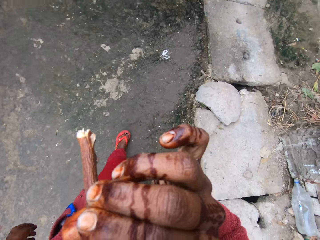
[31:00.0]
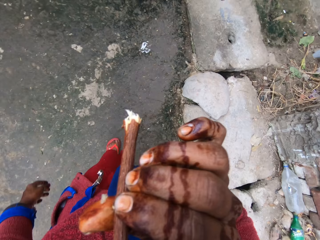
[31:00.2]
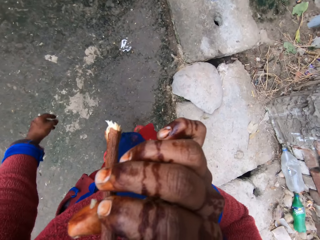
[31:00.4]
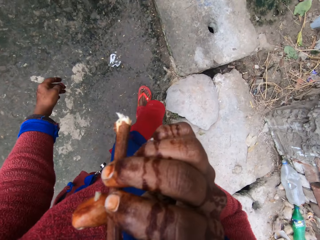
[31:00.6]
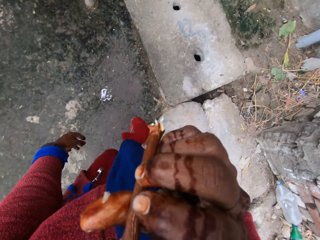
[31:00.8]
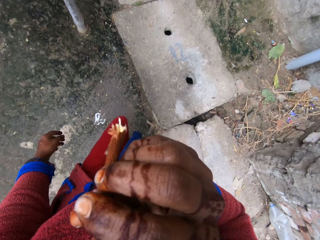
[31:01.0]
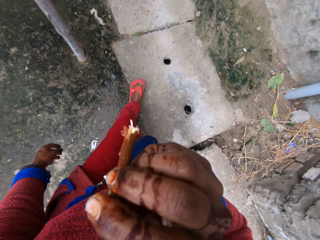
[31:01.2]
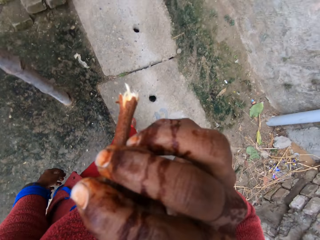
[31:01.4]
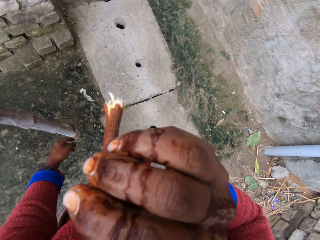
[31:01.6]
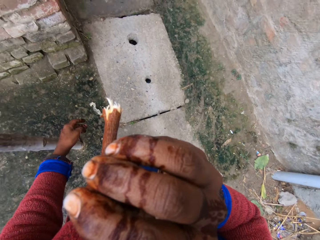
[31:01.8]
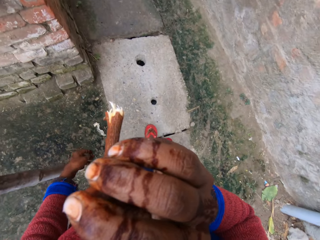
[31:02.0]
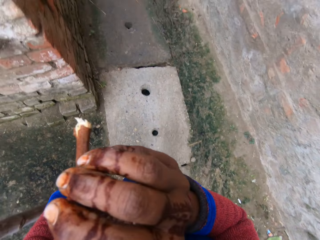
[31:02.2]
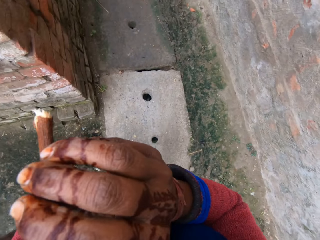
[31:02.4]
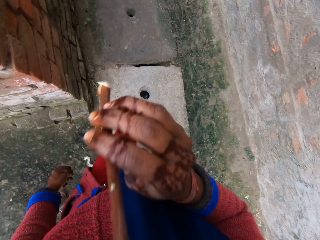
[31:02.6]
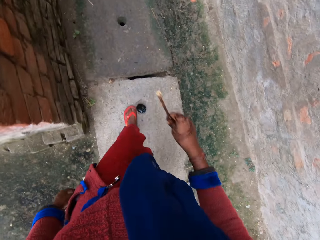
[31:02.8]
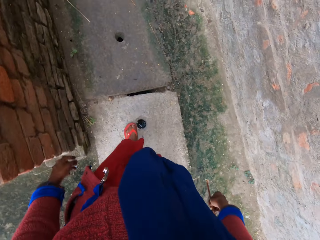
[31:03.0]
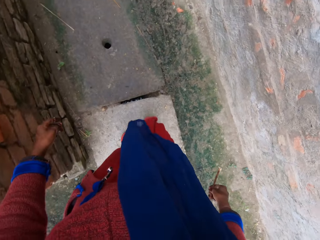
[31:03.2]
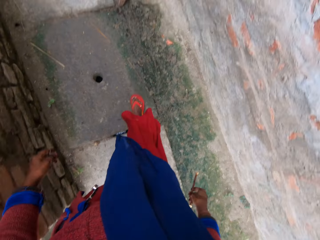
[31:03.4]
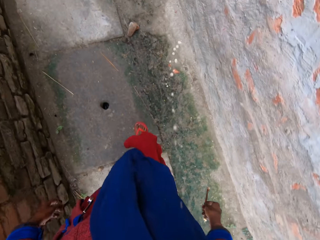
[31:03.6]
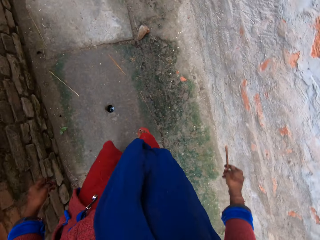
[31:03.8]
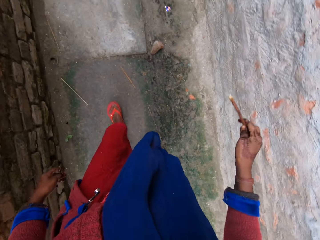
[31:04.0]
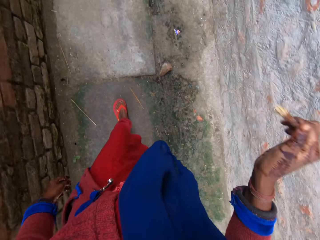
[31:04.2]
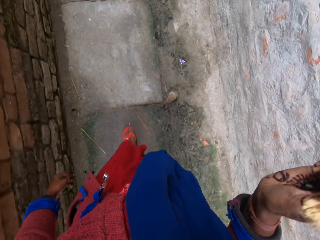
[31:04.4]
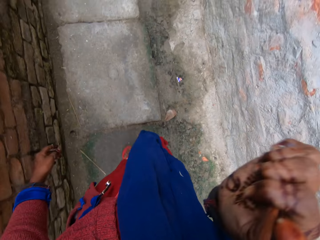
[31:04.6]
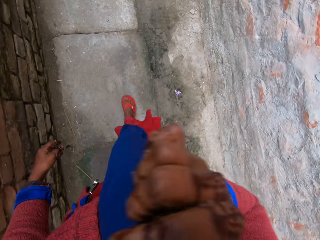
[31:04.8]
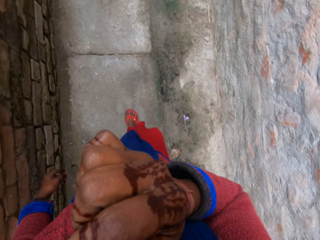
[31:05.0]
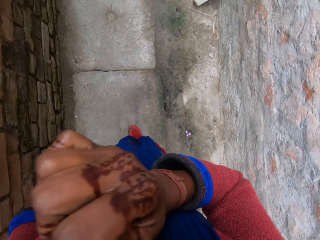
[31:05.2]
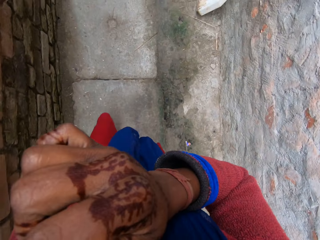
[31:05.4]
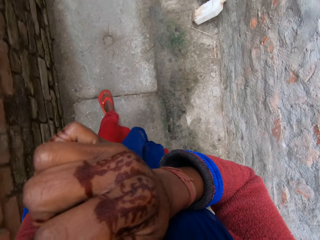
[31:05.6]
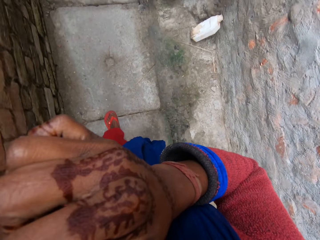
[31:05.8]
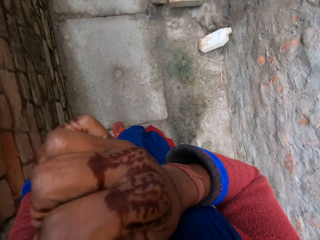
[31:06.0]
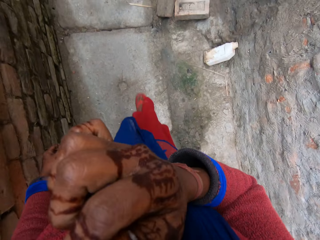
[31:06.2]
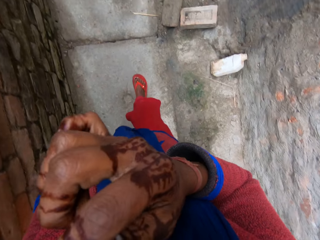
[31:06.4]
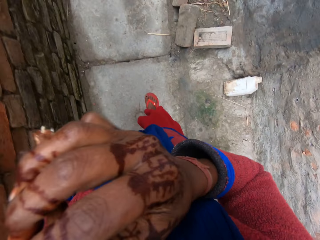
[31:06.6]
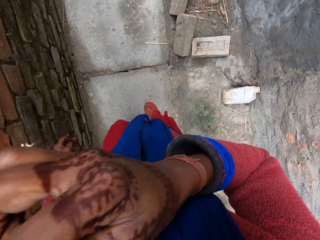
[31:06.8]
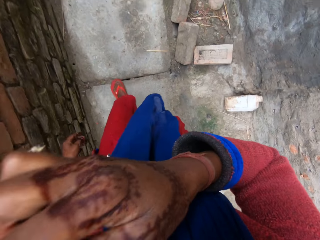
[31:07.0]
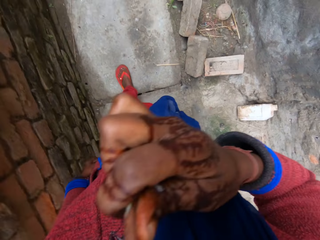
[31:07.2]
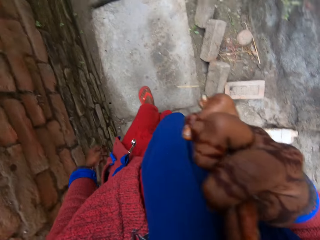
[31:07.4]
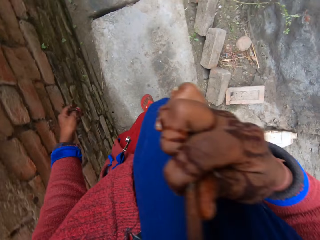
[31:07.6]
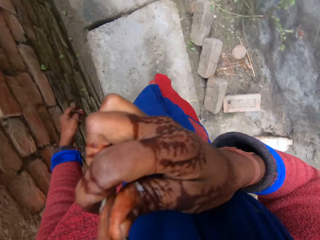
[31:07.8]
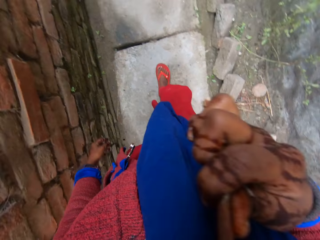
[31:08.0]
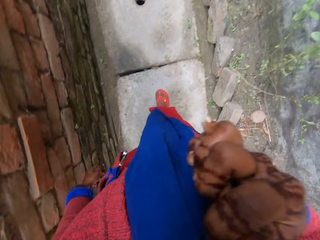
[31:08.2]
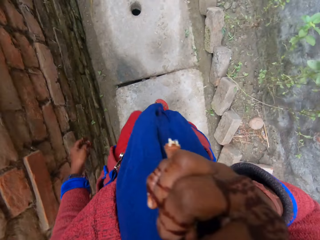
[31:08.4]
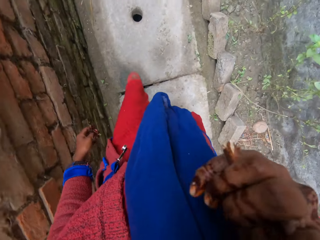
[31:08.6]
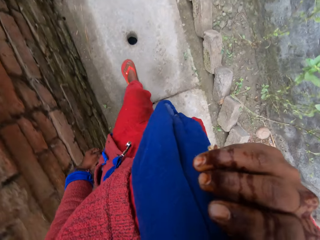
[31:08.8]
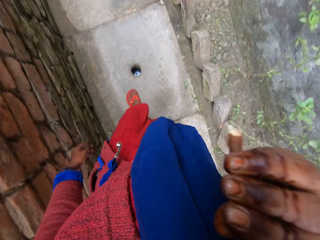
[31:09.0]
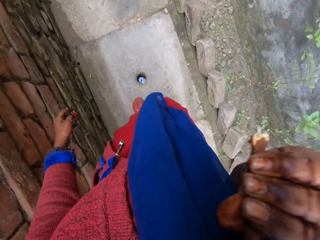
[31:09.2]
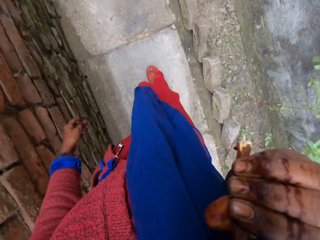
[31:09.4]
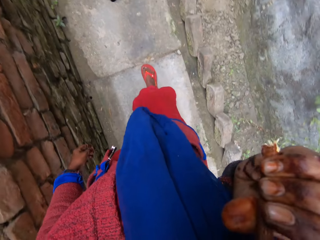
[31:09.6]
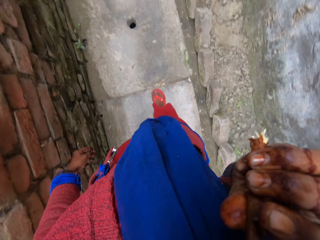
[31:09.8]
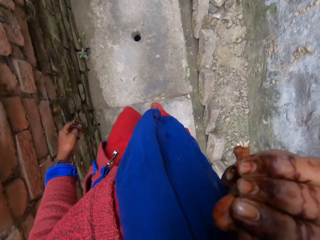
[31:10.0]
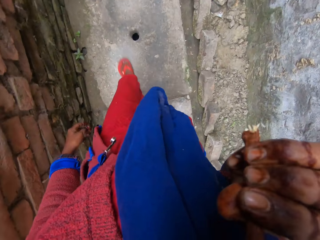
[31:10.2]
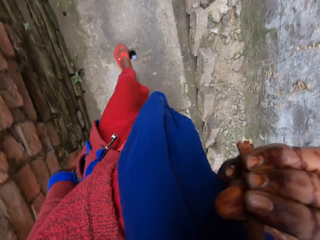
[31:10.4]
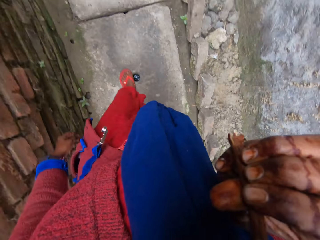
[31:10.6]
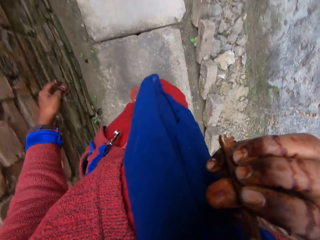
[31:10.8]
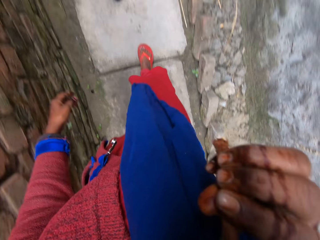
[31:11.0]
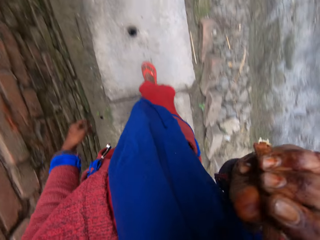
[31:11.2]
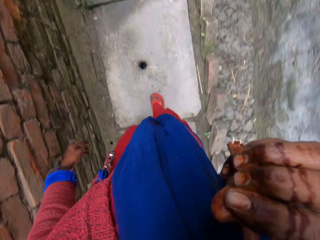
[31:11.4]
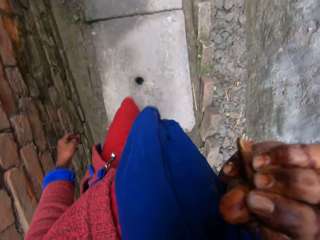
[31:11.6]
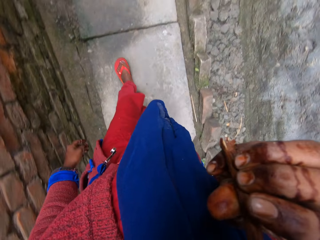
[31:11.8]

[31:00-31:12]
The camera wearer removes the chewing stick from her mouth. She spits on the ground. She brushes her mouth with the chewing stick in her right hand. She moves the stick towards the mouth and puts the stick in the mouth.

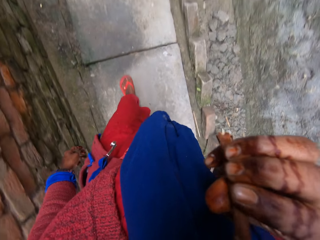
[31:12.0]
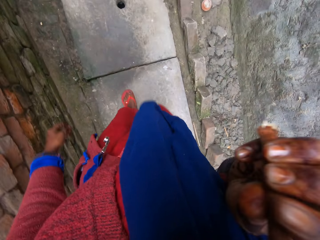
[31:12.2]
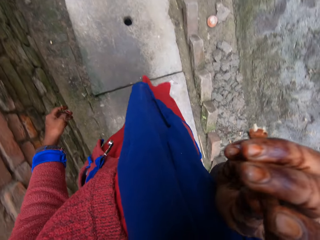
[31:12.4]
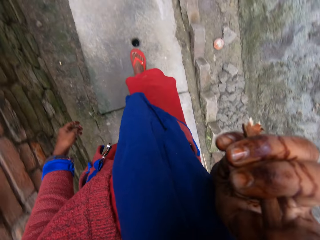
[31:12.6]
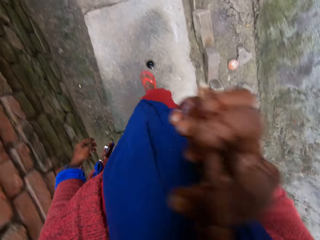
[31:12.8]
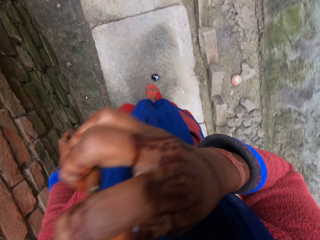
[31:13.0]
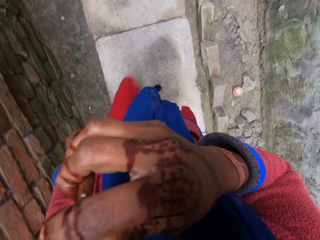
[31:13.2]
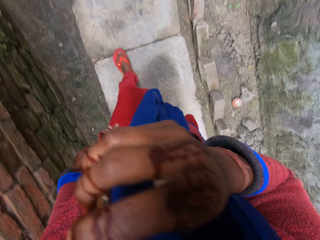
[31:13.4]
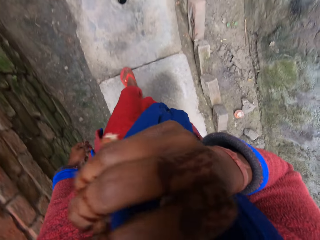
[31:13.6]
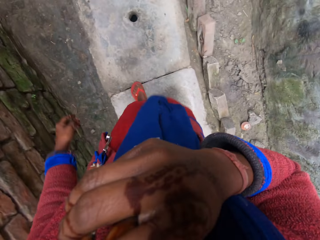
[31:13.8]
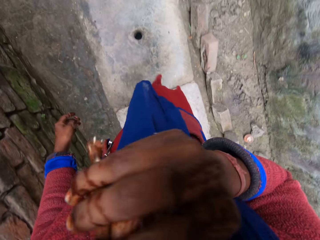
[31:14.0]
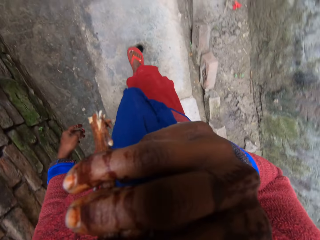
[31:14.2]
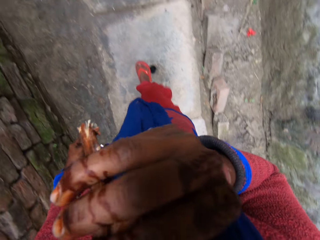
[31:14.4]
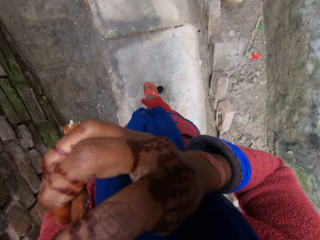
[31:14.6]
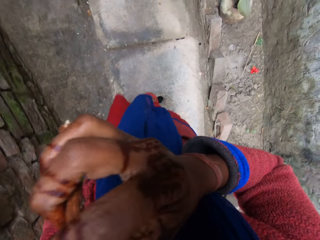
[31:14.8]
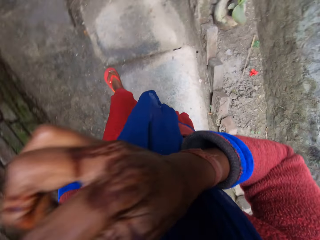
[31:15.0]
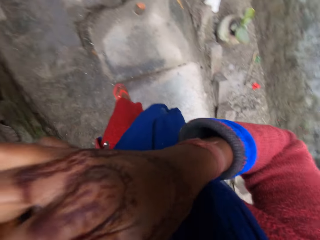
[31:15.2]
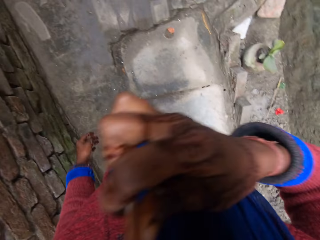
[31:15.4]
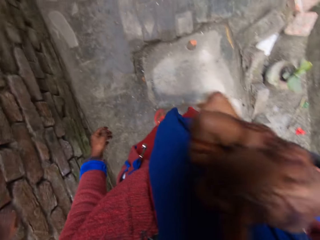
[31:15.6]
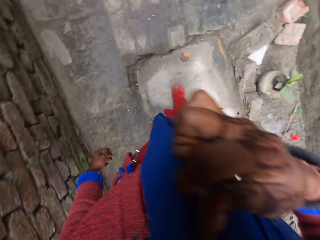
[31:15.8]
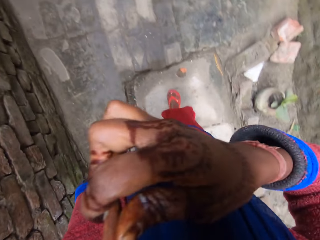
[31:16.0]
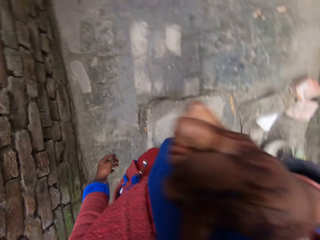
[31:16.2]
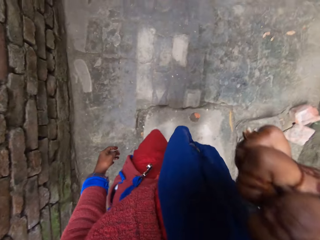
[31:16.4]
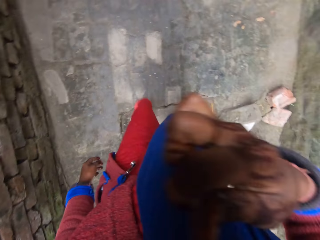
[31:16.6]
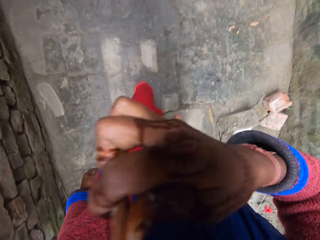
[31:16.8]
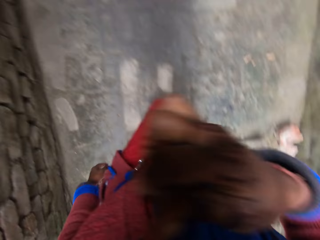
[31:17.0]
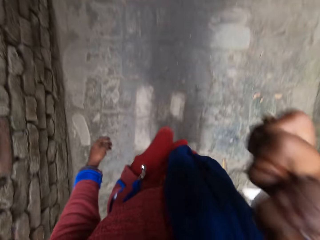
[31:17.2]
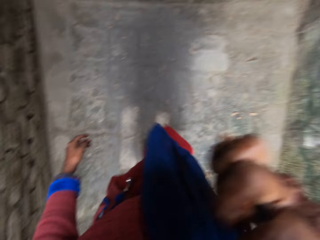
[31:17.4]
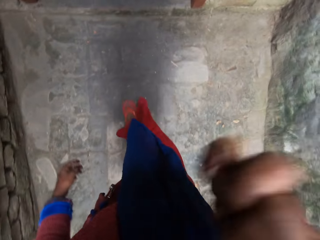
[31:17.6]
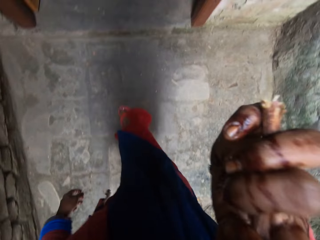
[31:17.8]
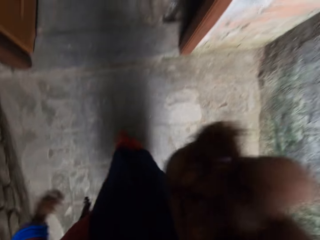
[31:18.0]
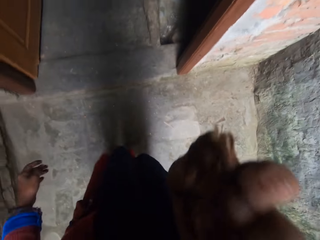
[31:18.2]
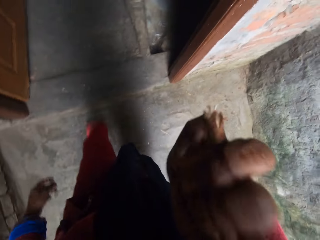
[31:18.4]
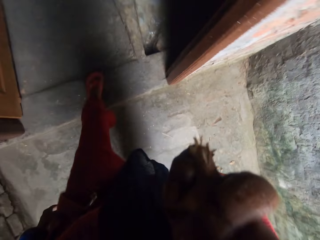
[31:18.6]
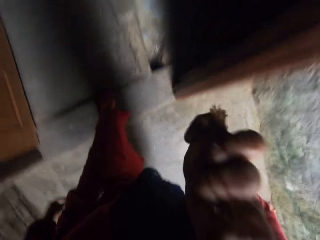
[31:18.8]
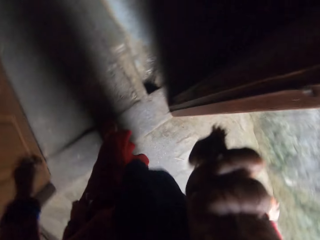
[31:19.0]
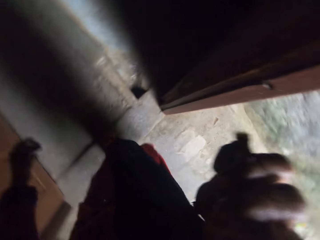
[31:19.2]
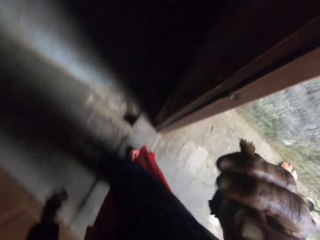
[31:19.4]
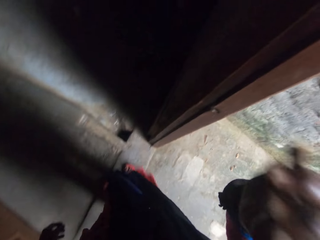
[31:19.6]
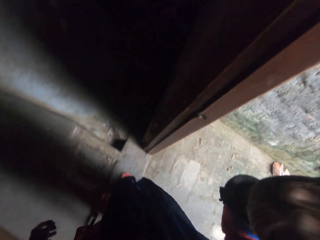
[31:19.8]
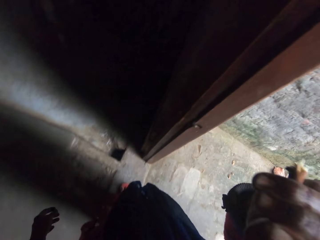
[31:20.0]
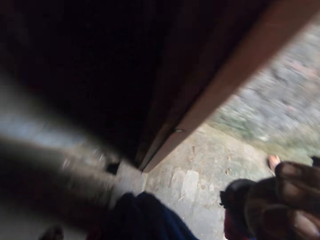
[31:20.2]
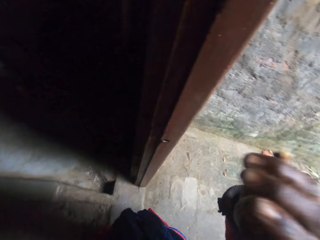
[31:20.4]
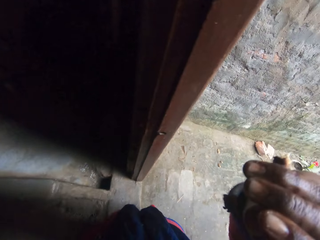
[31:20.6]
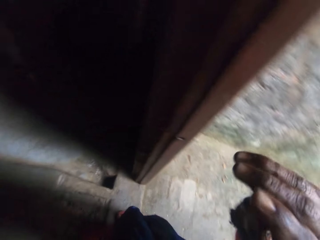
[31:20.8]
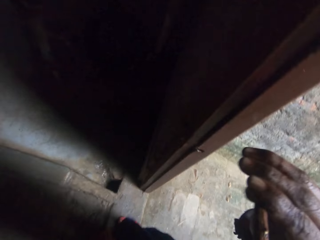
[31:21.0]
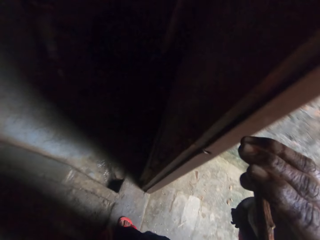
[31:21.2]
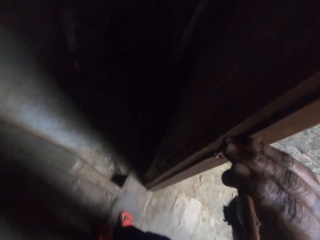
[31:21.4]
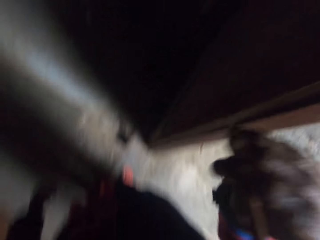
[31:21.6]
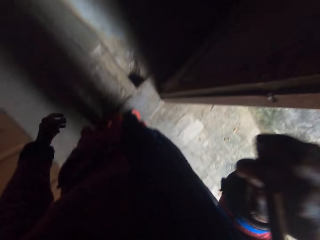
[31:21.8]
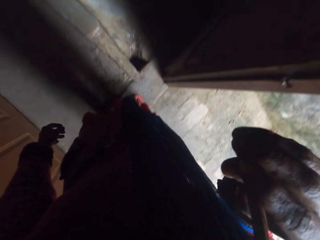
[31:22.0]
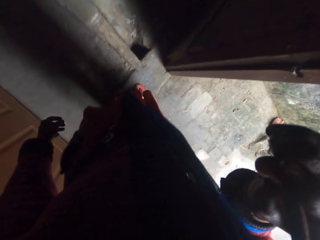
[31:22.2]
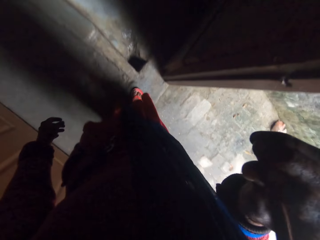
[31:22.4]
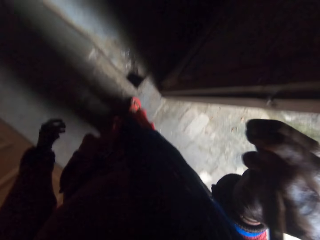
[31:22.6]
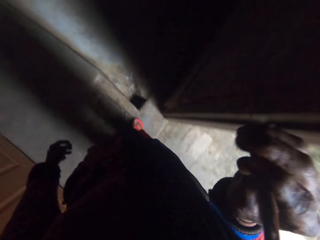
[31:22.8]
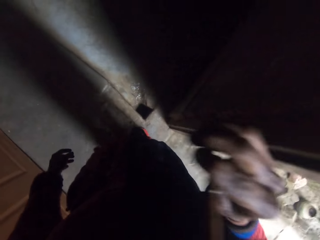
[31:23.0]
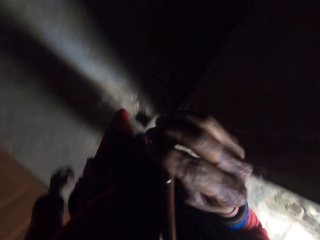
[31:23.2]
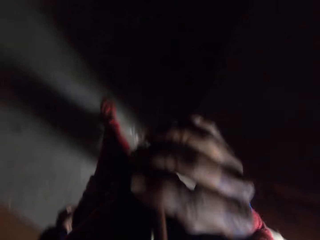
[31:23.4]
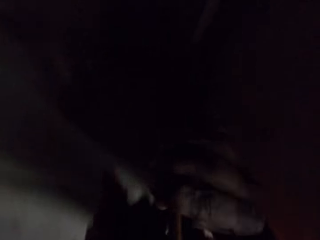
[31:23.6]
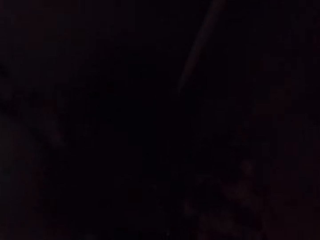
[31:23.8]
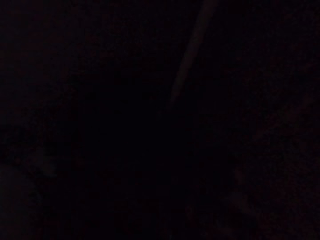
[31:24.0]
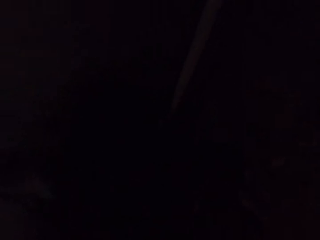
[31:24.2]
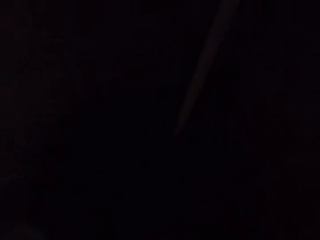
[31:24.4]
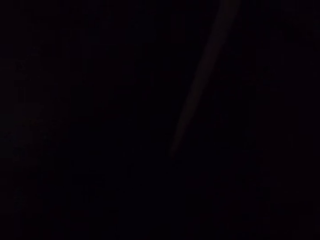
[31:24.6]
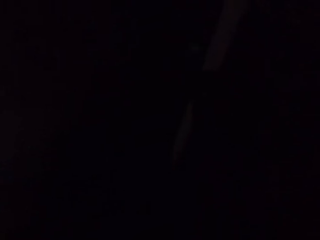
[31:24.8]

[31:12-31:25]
The camera wearer enters into a walkway. They stand at the door and walk in the house.
